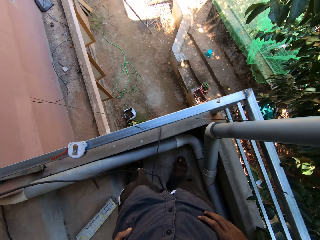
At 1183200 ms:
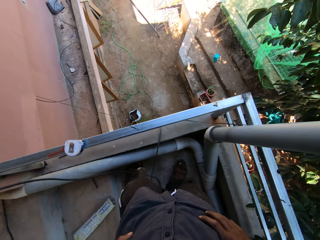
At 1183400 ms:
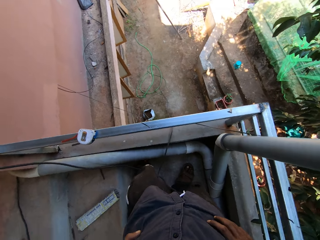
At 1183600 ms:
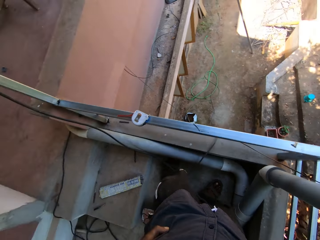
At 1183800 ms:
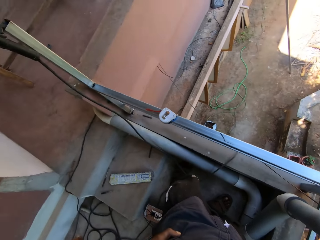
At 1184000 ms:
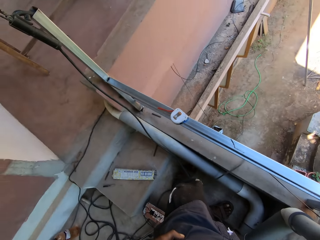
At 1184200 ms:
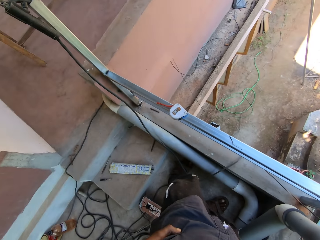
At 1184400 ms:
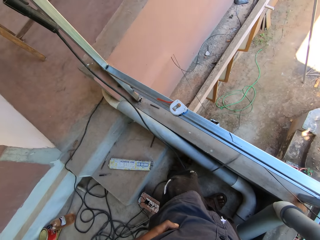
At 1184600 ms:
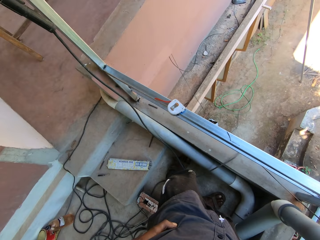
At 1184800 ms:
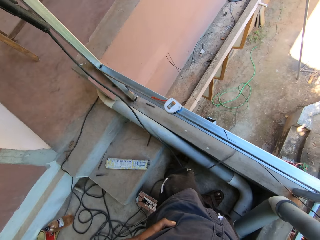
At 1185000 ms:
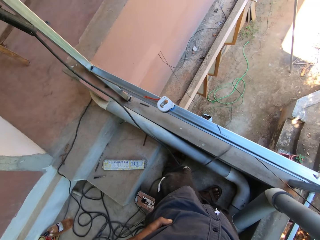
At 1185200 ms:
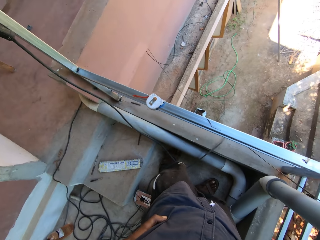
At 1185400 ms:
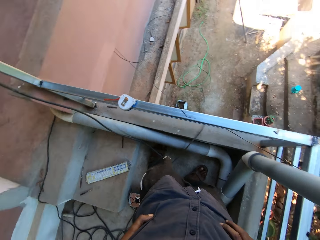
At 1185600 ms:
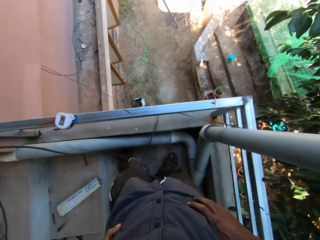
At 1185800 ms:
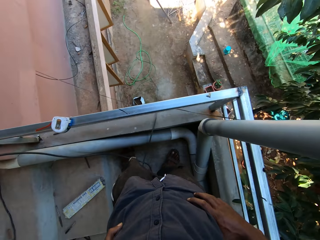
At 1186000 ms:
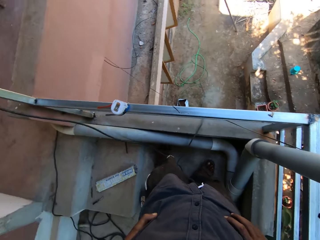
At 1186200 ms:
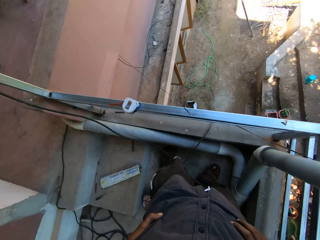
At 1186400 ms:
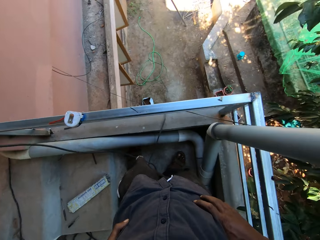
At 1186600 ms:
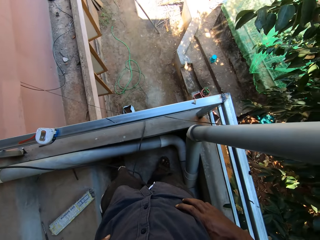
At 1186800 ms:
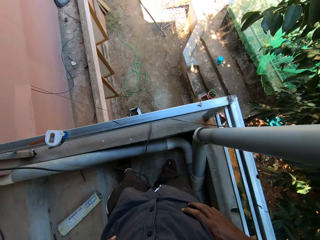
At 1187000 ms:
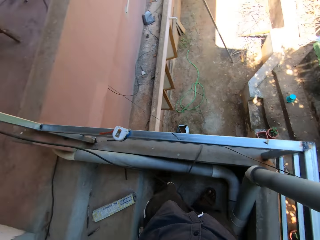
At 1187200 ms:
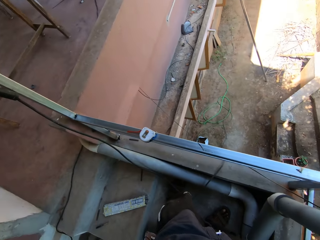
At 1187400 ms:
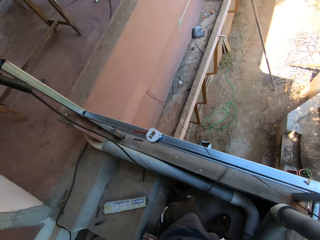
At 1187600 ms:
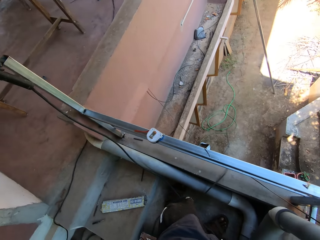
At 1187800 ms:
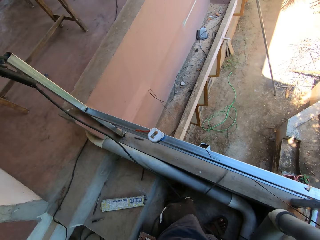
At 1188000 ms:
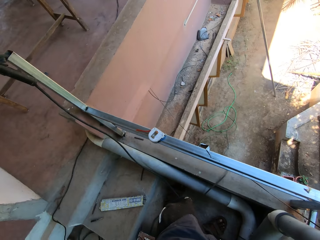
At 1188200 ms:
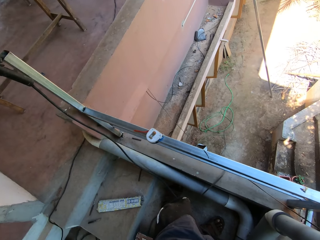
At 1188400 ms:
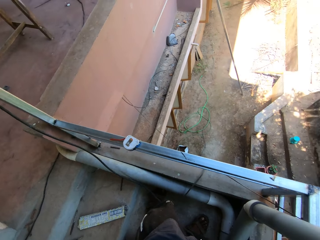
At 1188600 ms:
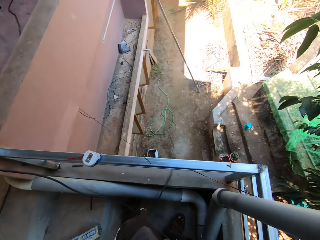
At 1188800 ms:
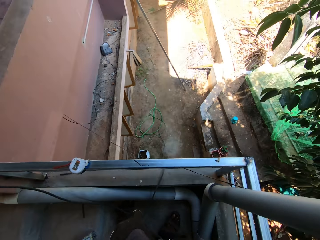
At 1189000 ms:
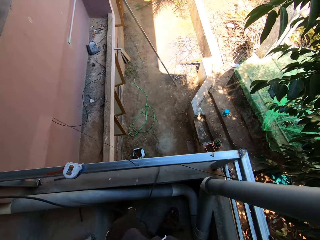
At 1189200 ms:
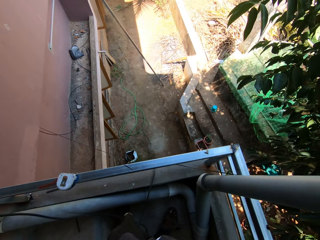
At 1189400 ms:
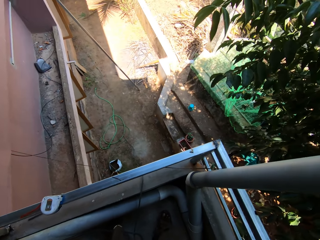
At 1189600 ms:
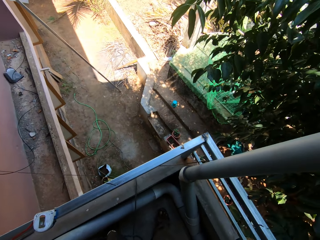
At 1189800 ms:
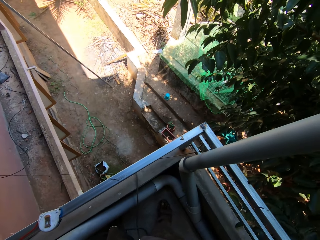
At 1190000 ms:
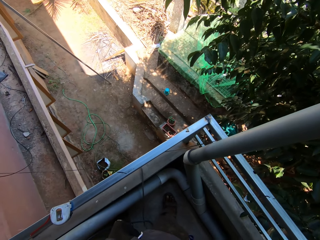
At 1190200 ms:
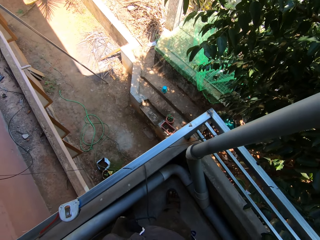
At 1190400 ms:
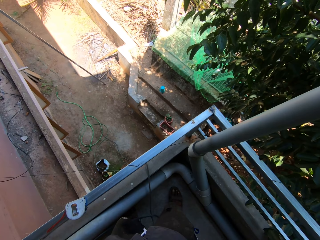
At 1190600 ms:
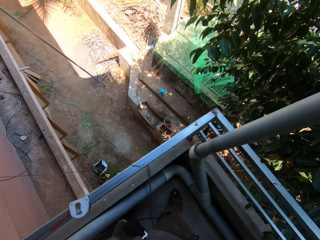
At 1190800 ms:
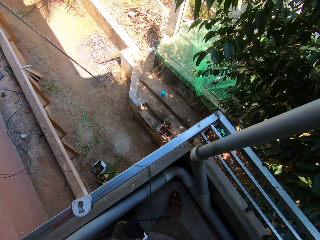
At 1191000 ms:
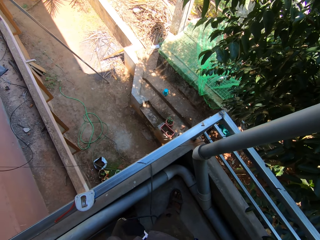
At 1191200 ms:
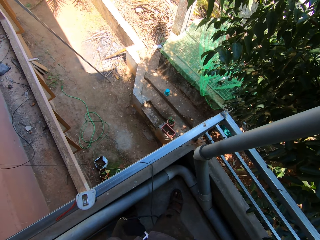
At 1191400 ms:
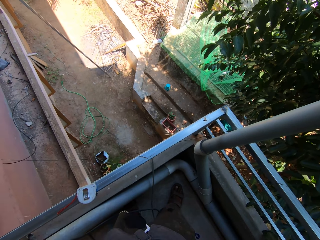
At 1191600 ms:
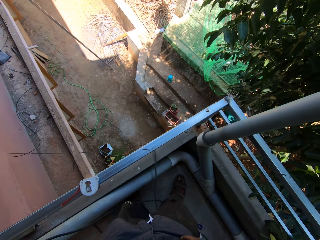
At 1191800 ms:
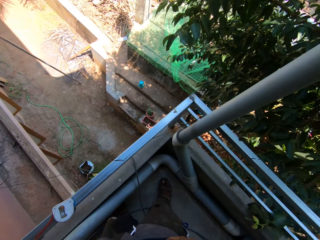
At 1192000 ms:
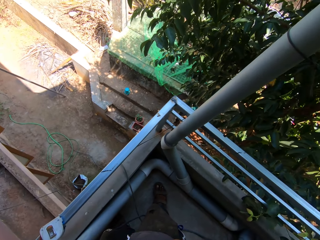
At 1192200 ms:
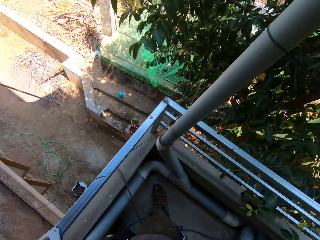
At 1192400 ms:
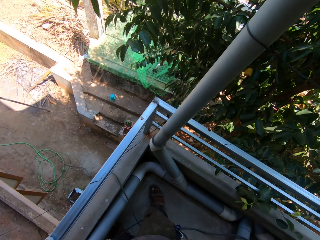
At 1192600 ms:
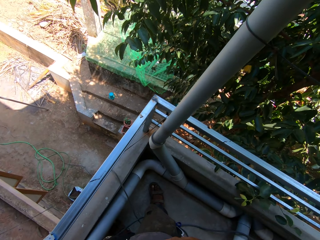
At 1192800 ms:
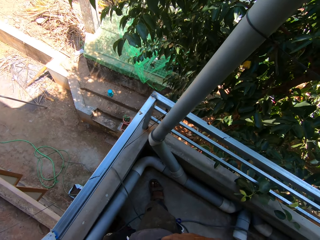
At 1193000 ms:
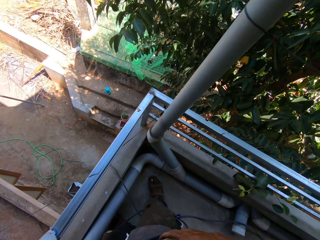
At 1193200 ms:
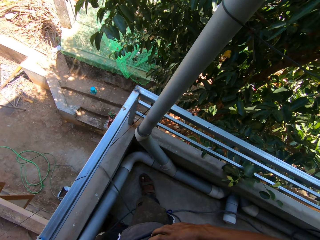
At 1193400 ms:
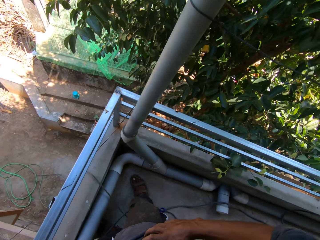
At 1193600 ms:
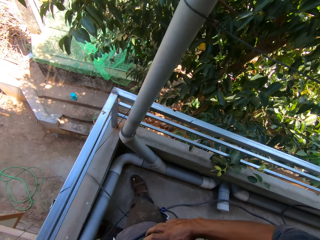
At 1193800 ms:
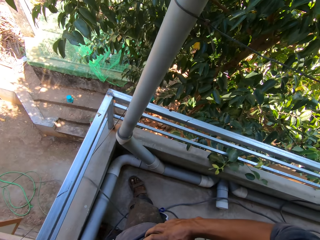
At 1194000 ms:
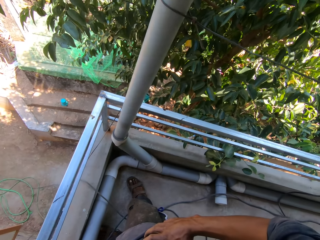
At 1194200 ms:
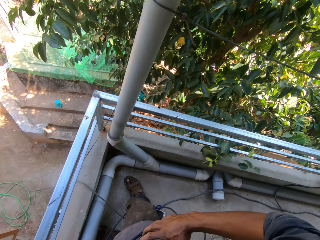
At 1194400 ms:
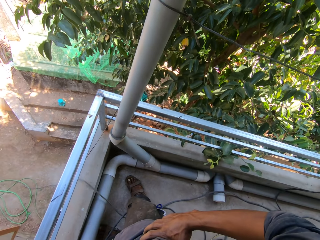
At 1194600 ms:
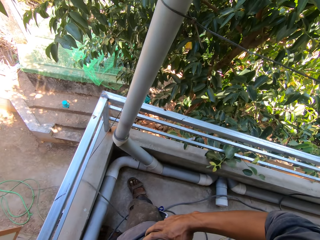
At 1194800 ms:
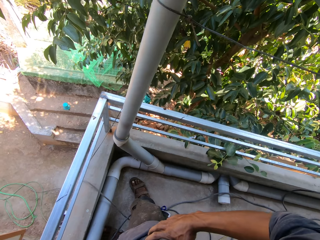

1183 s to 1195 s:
The camera wearer stares around.

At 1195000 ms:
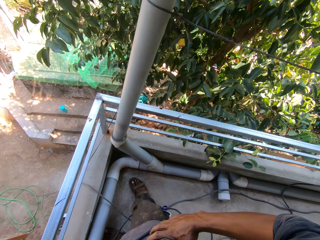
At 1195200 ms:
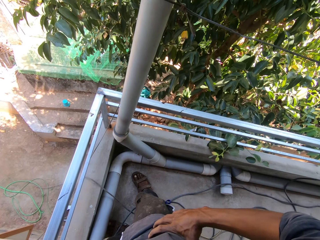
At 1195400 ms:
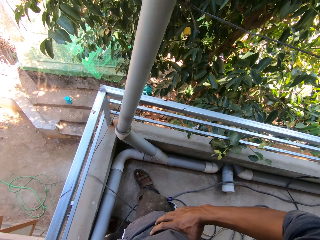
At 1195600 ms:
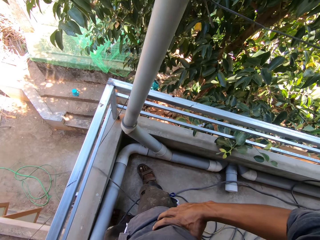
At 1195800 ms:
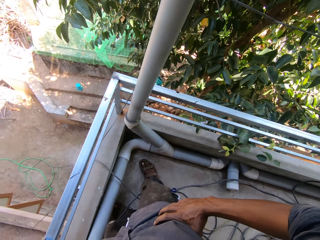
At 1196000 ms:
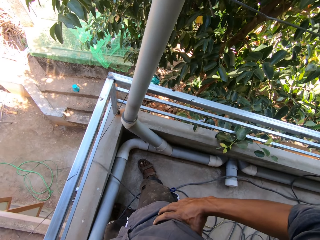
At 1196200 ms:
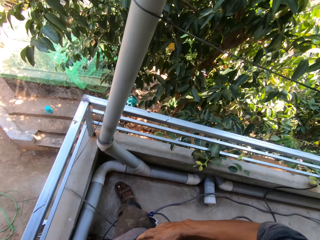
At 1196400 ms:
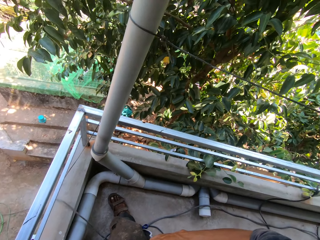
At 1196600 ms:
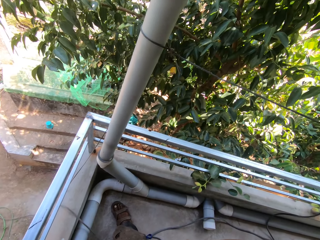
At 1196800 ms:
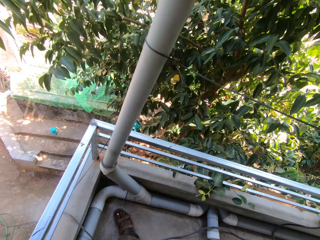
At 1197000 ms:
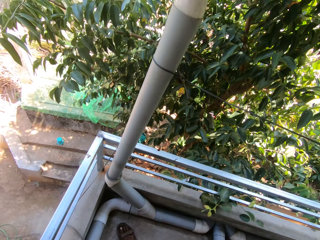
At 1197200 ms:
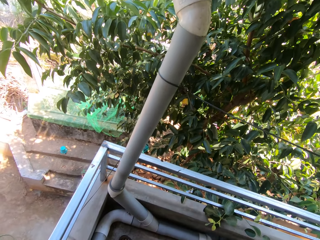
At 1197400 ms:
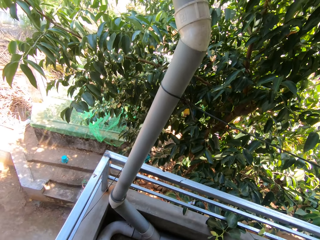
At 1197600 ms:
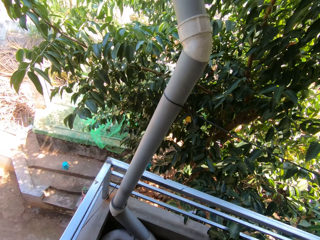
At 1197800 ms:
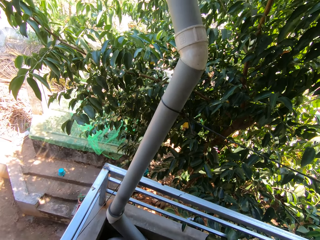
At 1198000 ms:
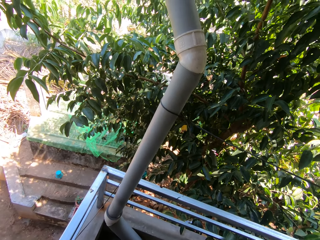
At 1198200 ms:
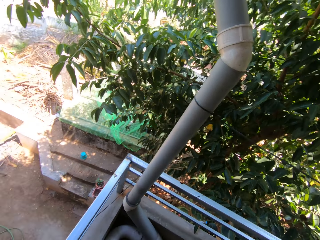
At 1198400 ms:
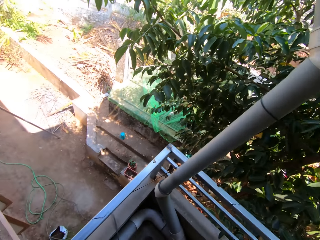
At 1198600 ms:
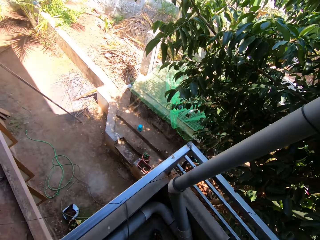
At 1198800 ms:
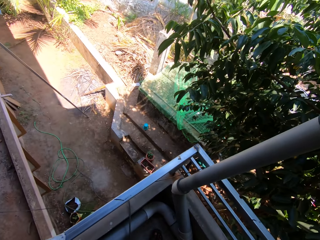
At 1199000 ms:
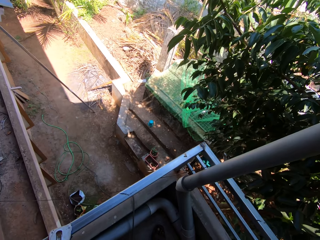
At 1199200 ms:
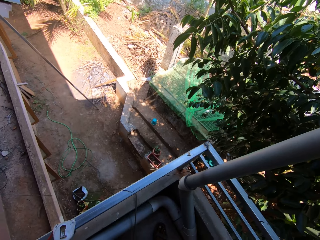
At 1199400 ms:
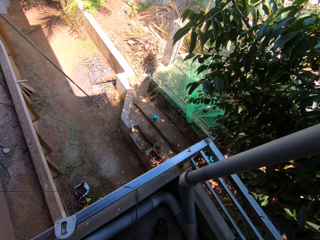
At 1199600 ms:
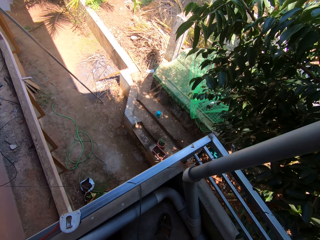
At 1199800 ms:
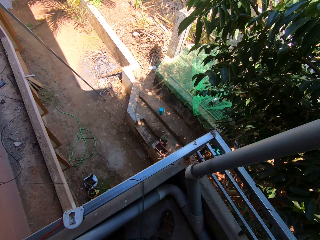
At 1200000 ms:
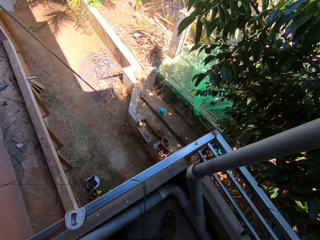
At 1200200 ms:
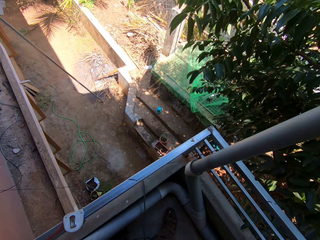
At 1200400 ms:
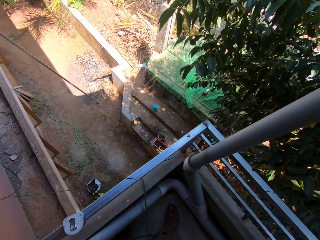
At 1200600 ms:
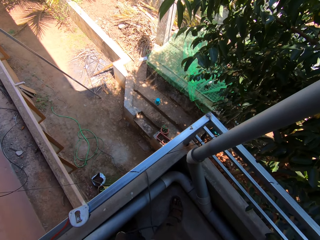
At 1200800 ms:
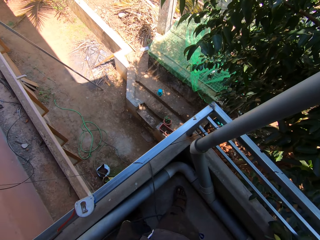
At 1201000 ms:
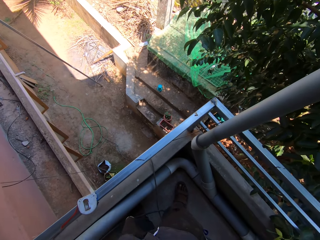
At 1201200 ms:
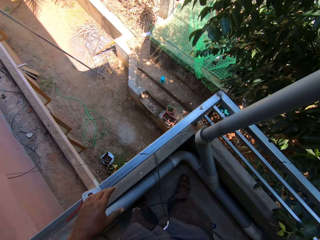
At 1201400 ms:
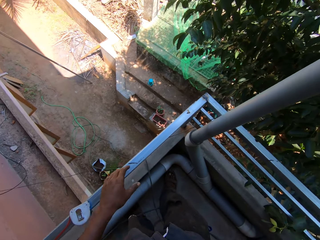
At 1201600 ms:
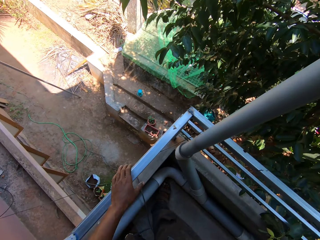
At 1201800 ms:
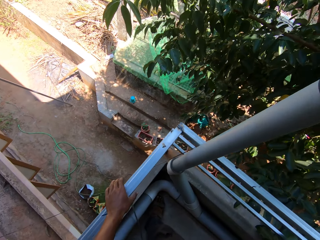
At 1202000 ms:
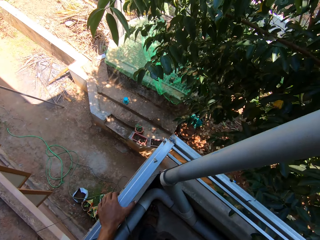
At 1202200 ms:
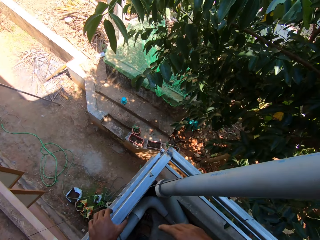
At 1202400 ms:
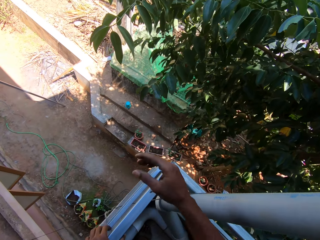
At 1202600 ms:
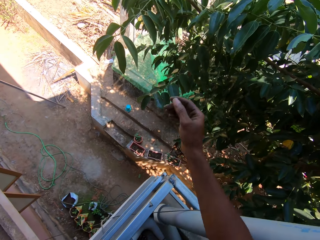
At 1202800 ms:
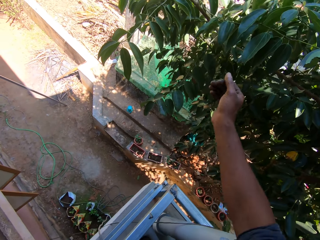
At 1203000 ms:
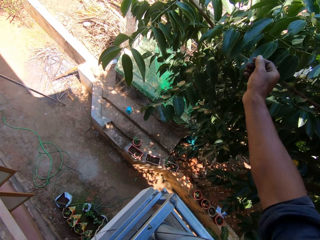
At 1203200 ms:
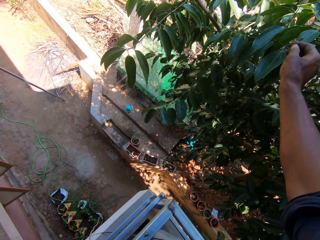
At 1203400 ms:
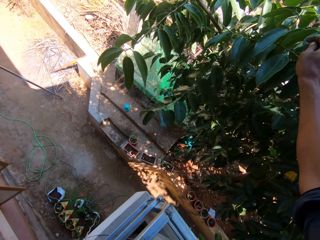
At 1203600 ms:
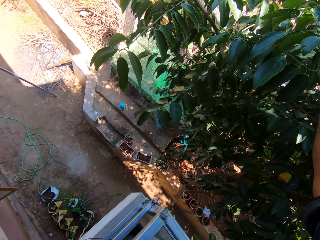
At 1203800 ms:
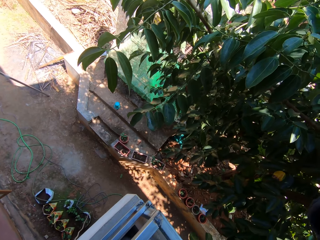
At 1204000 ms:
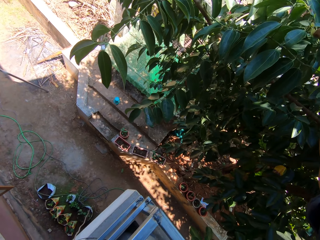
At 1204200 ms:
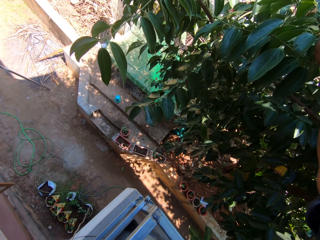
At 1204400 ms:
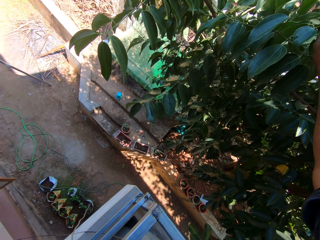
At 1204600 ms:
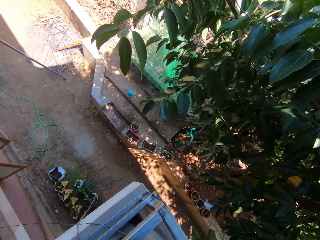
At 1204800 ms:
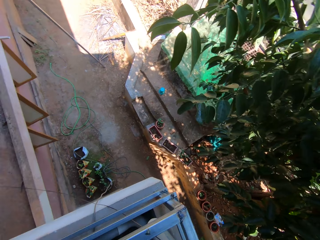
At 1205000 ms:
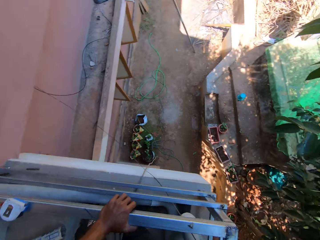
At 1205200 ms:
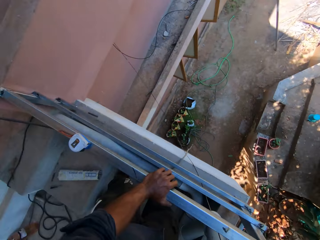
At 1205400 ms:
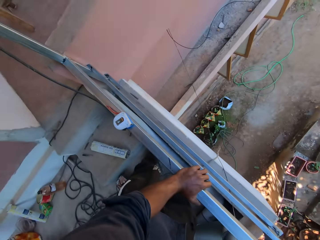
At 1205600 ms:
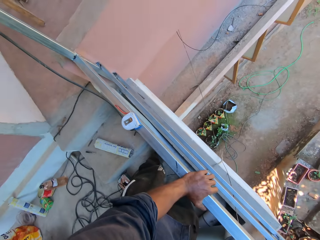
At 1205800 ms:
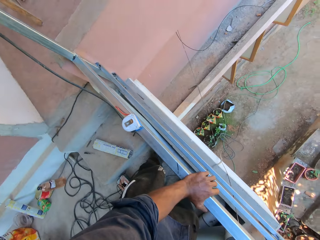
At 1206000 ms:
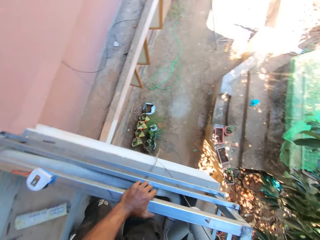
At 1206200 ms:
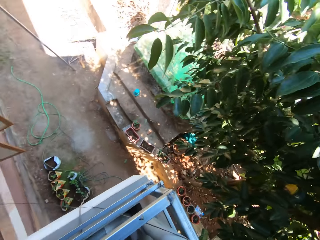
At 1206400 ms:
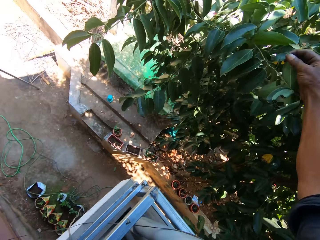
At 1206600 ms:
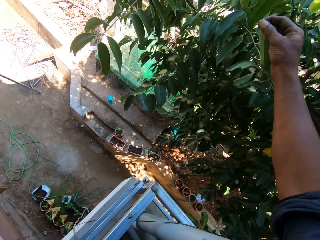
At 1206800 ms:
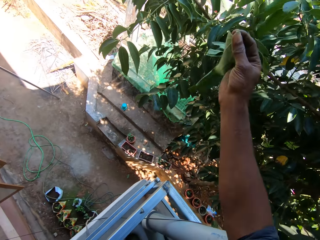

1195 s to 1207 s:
The camera wearer places his left hand on the metal rail. He moves around. He stretches his right hand. He stares around. He plucks a leaf from a pear tree with his right hand.
